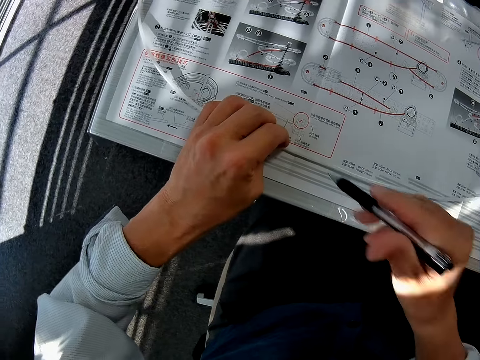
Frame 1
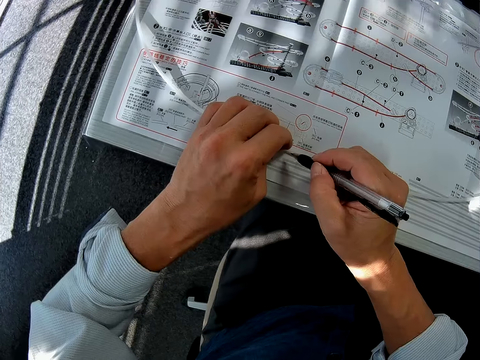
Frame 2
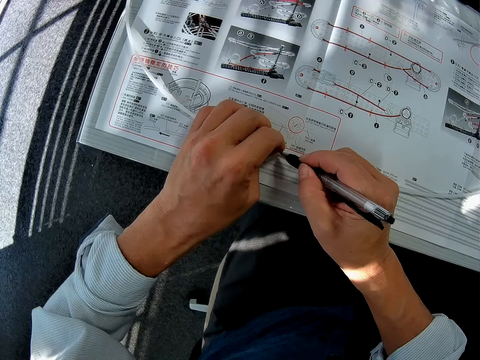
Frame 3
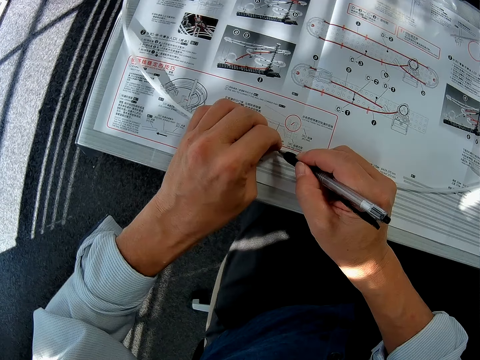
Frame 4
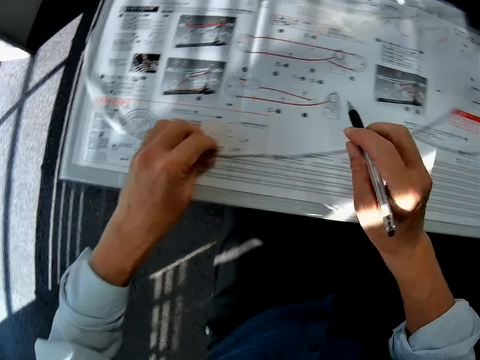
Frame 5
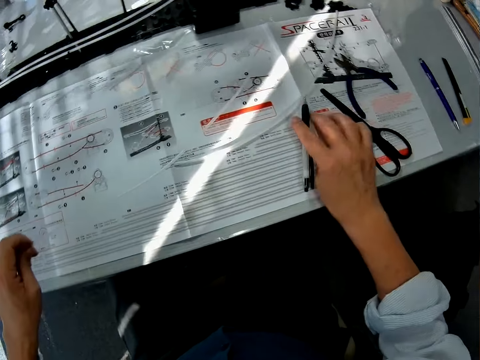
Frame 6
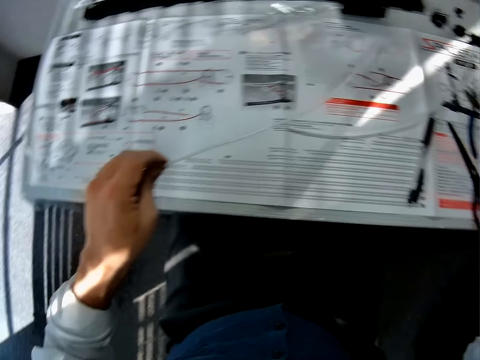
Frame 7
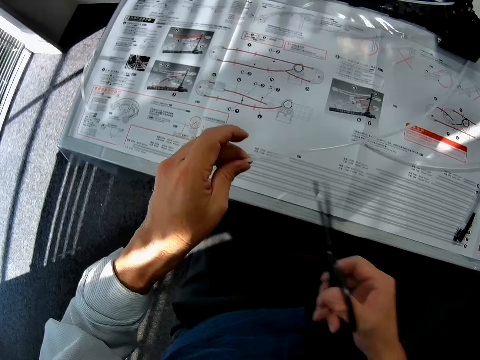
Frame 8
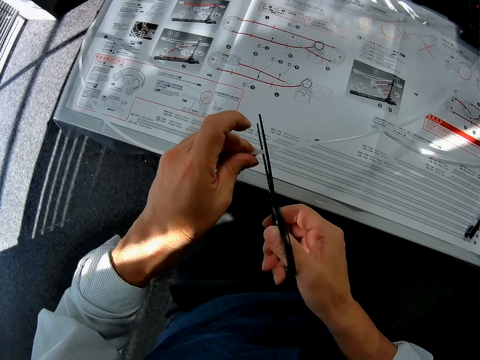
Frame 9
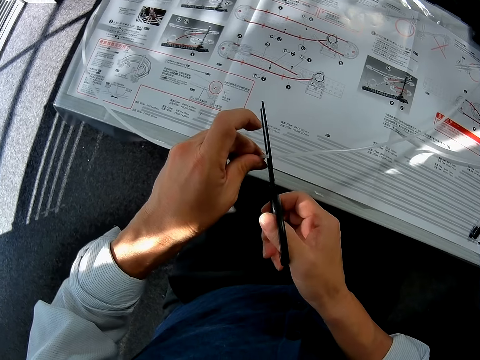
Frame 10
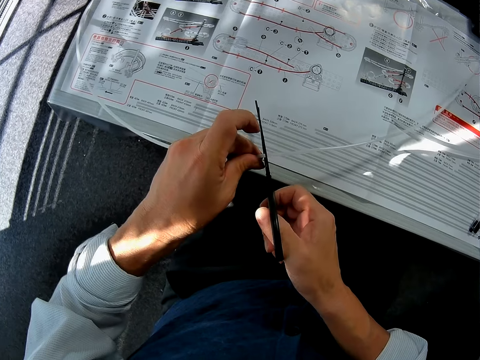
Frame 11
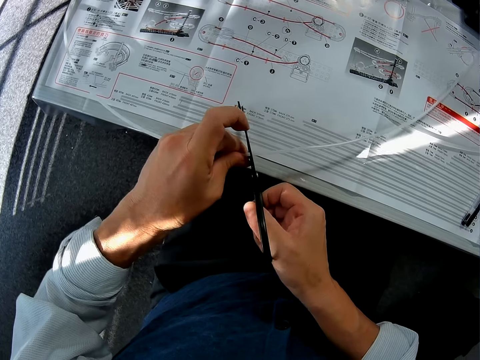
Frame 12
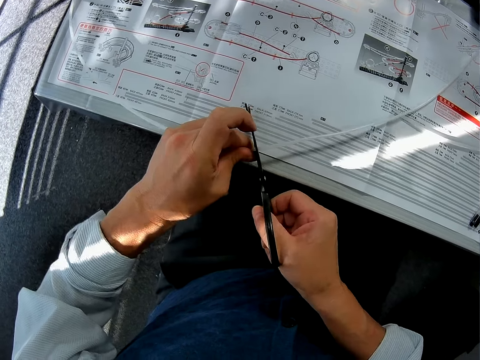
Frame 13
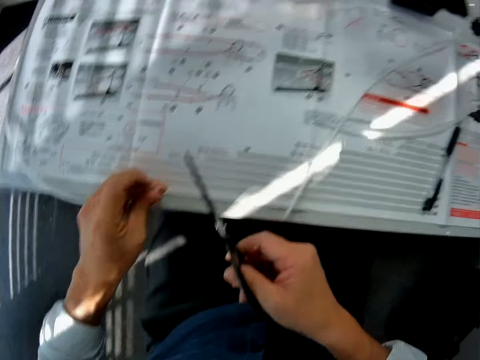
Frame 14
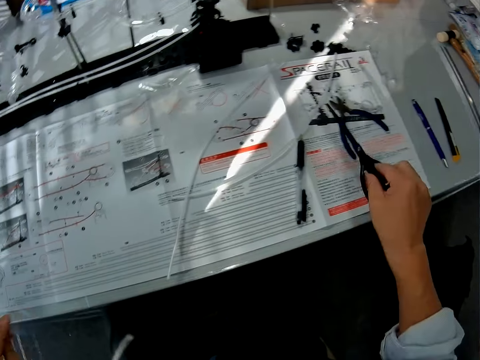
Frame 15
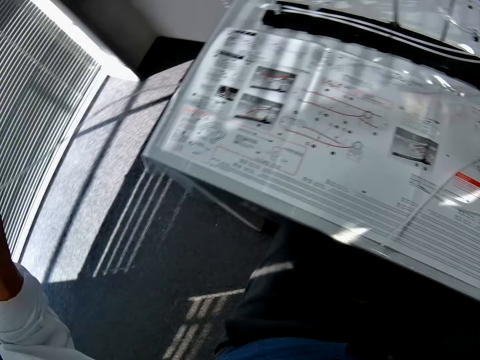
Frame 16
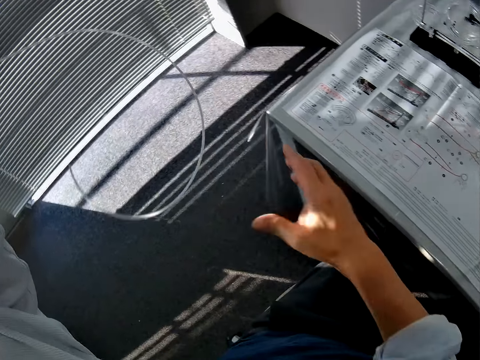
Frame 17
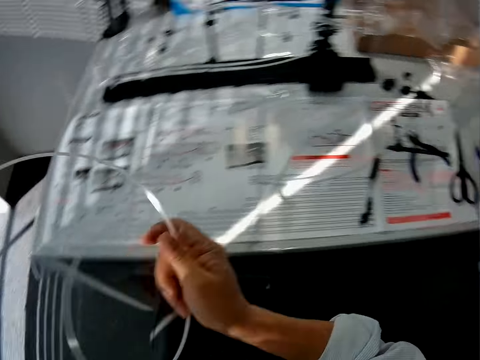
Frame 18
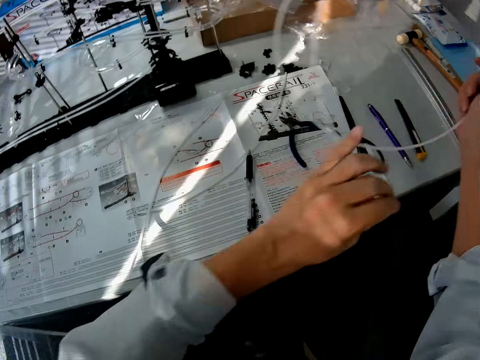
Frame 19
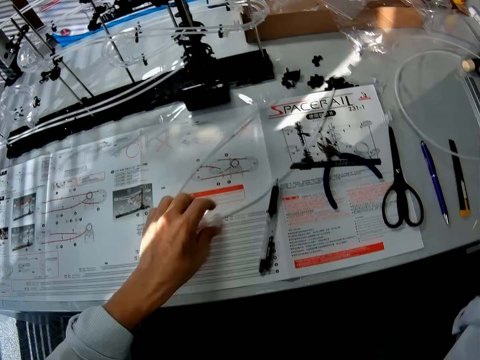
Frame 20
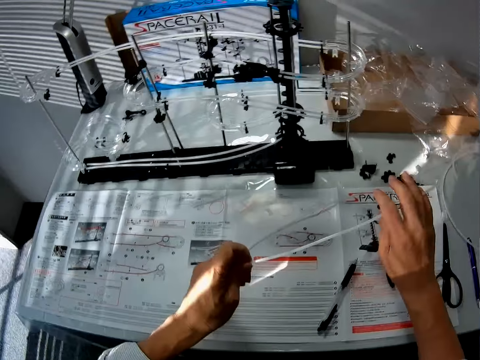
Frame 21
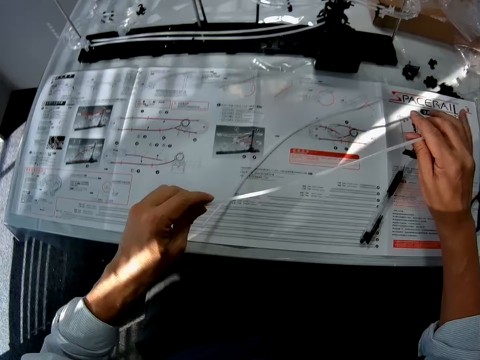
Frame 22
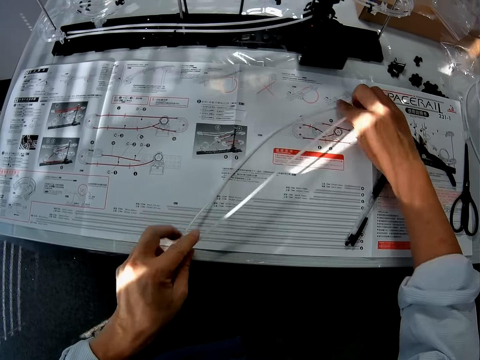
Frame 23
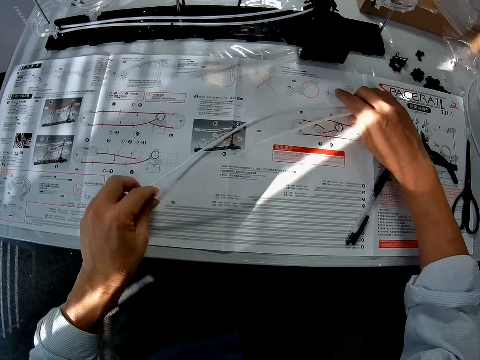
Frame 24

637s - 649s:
The camera wearer marks the pipe with a pen. They put the pen down. They pick up scissors. They cut the standard rail with the scissors. They drop the scissors. They drop the pipe on the table.

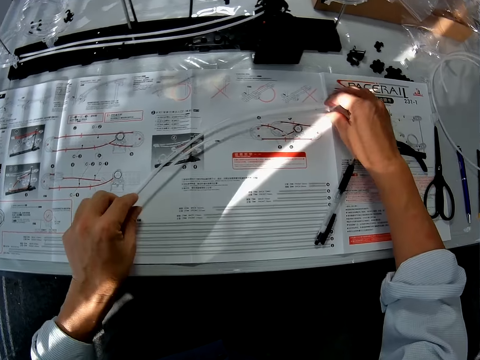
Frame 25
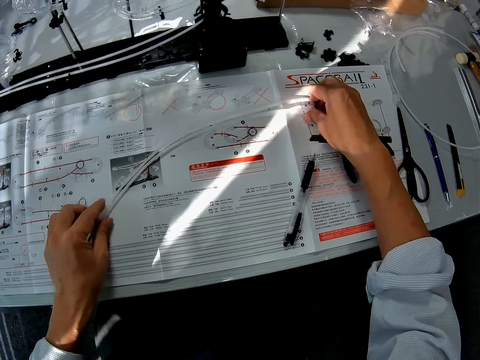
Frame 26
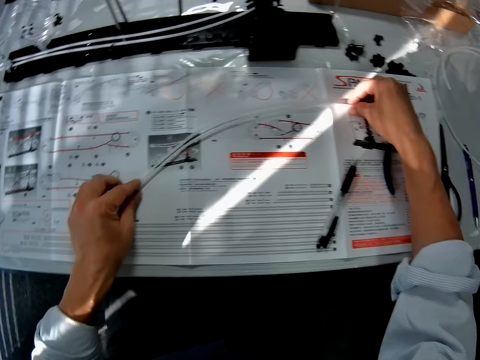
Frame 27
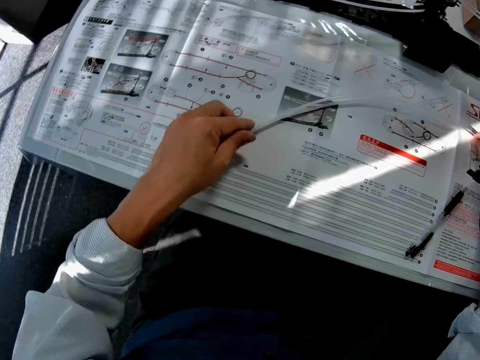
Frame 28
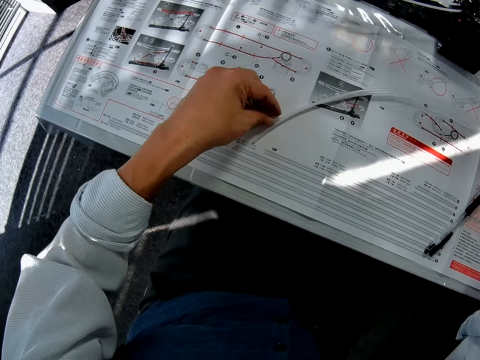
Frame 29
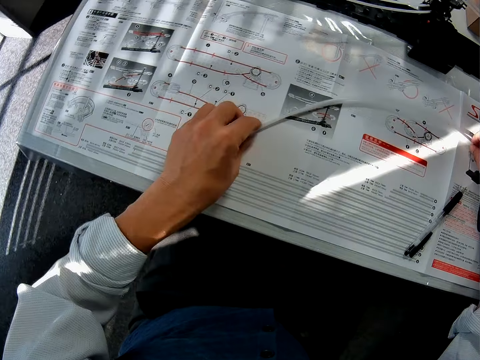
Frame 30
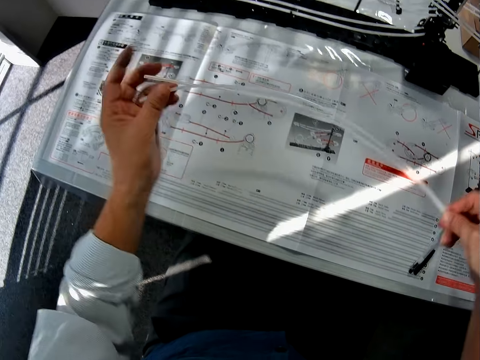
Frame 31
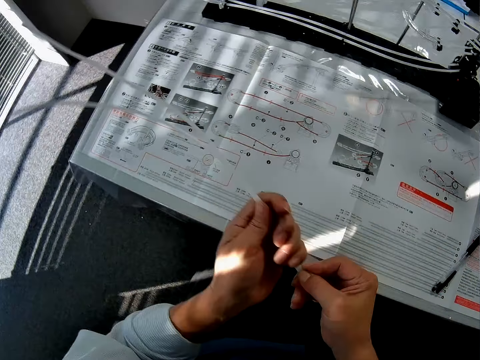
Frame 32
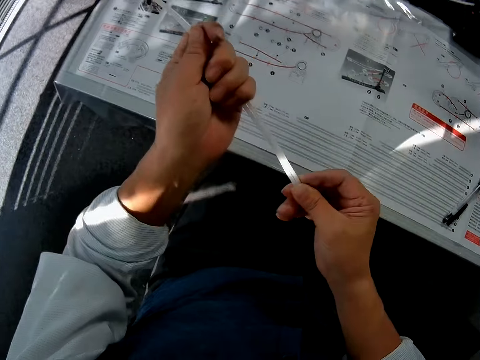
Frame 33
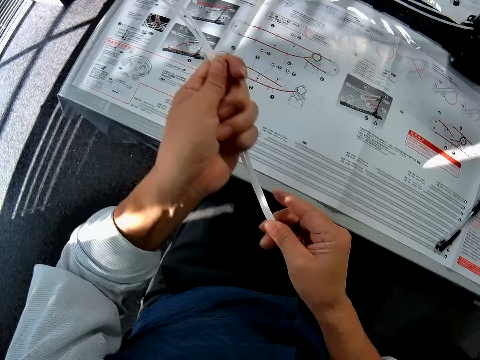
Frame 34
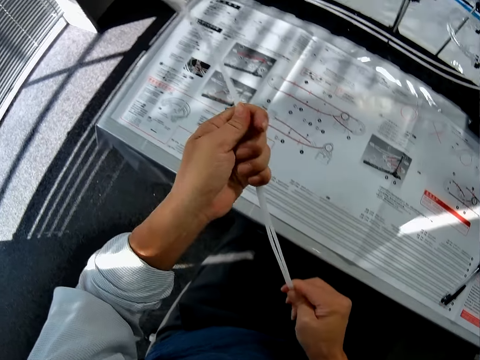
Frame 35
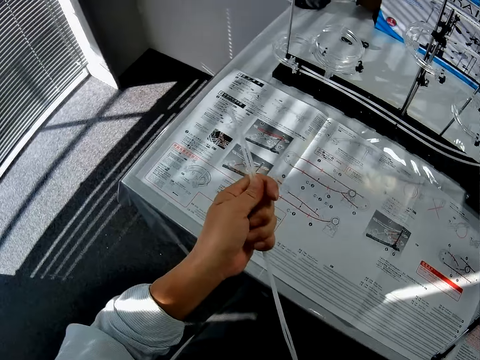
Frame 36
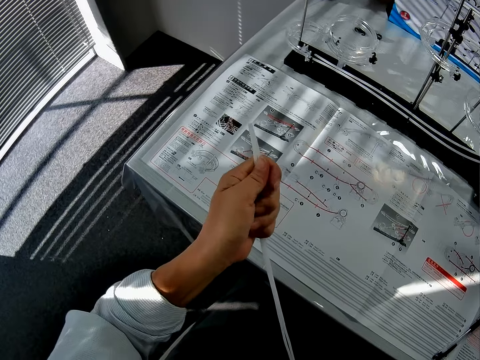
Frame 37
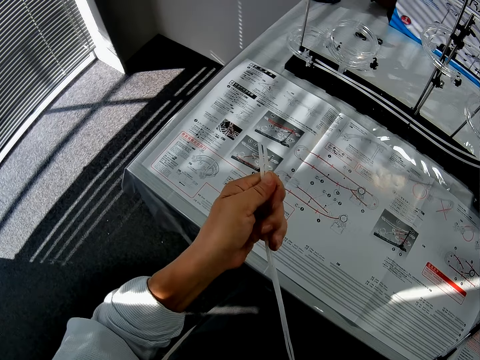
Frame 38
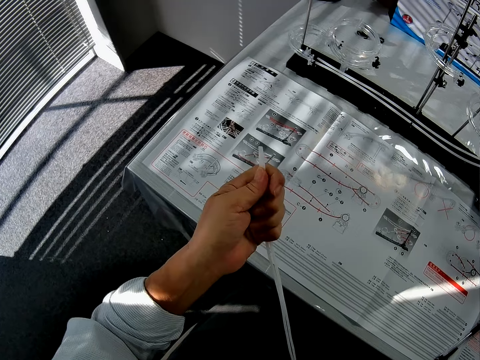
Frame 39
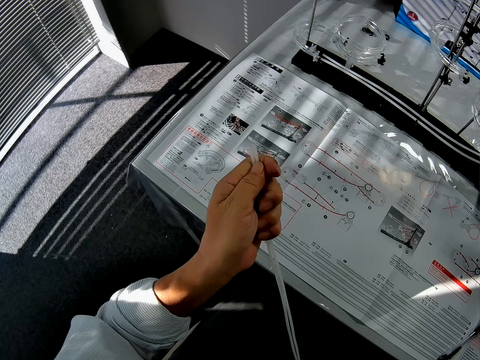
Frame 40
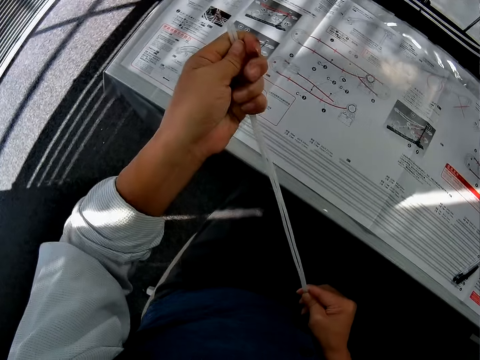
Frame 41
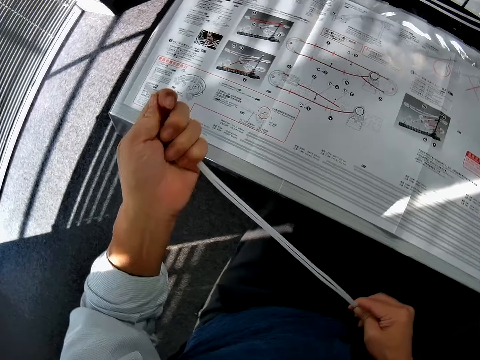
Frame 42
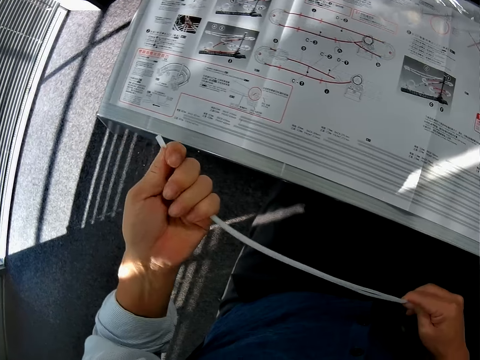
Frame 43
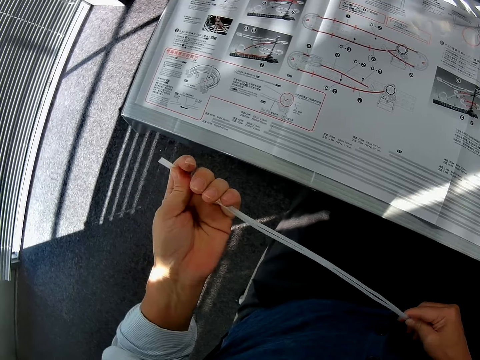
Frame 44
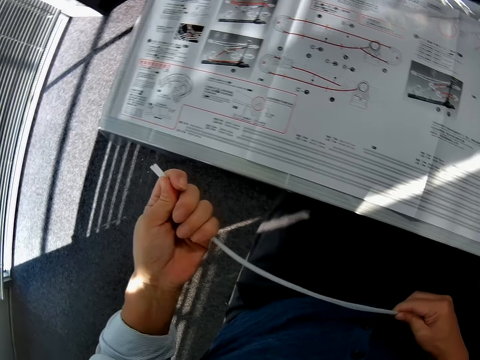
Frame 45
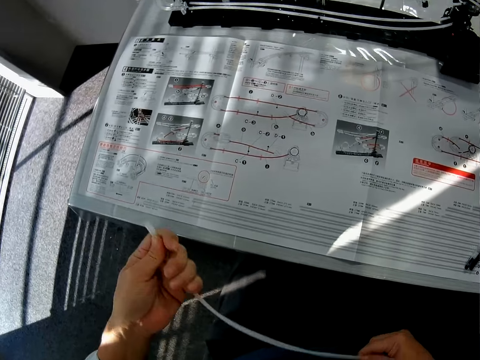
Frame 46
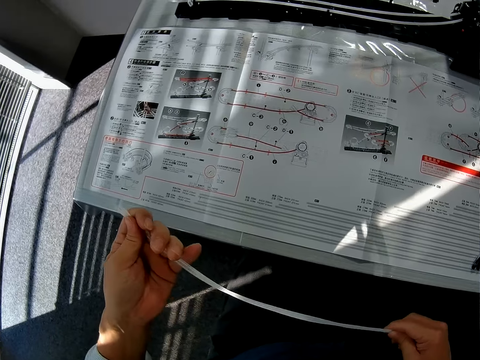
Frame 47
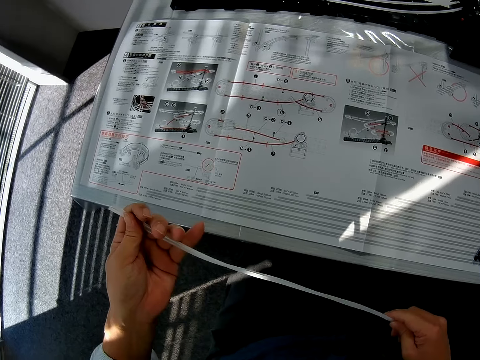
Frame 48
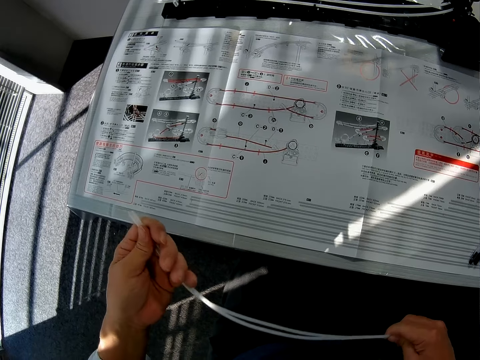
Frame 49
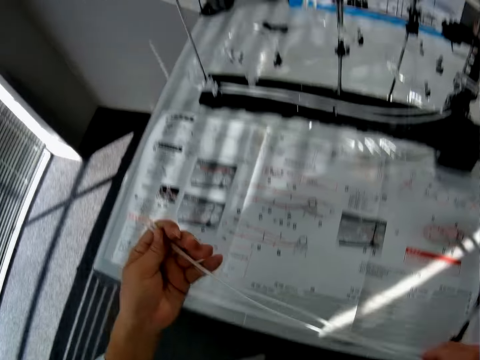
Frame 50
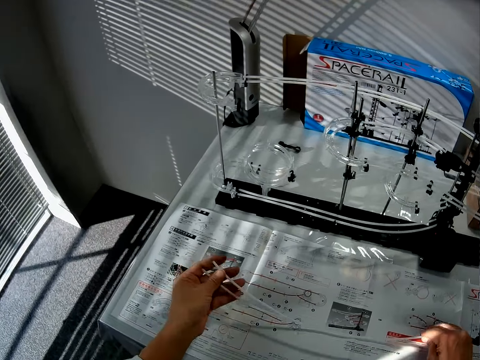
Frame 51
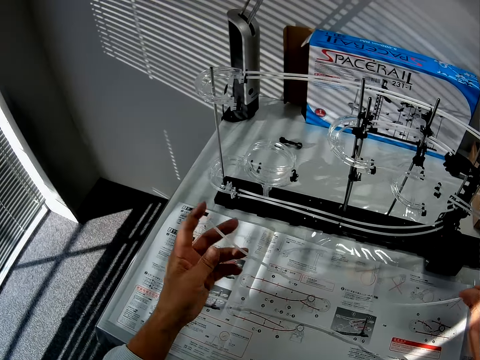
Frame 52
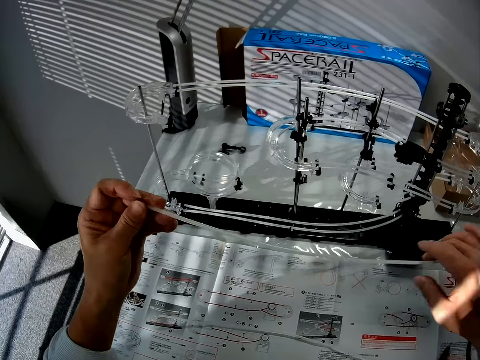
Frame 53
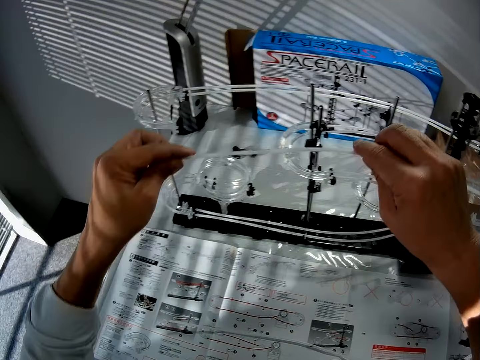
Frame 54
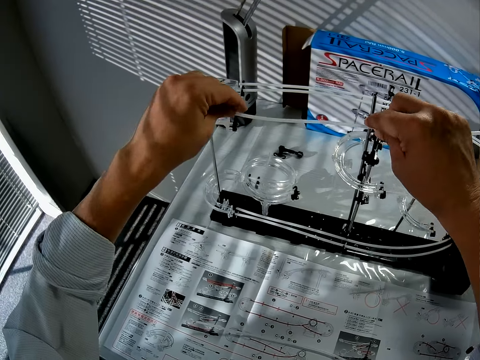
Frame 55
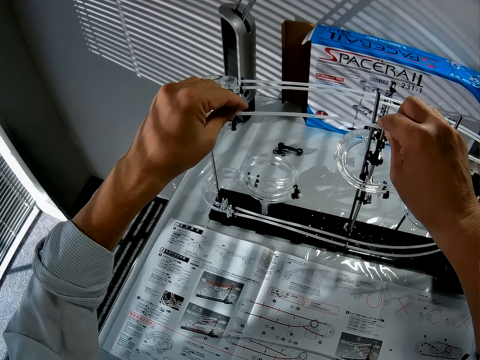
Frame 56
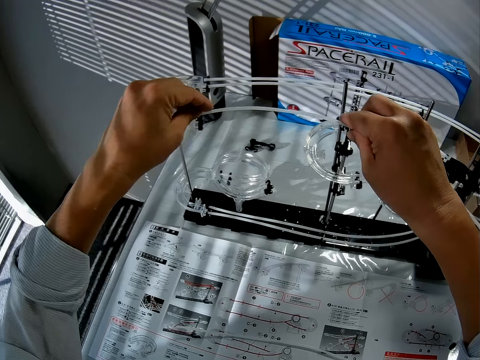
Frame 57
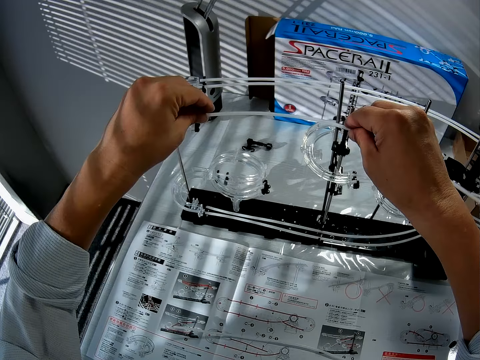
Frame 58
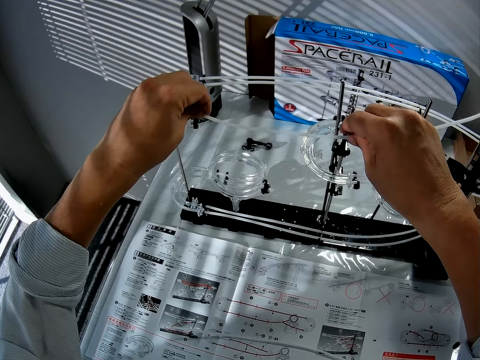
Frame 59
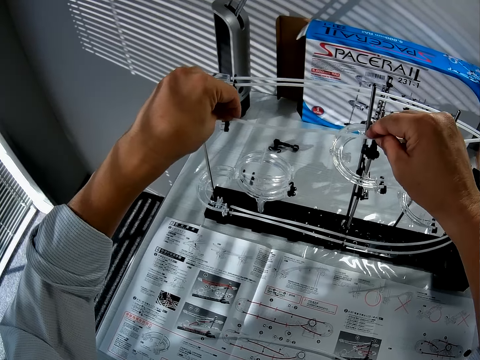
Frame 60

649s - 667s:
The camera wearer lines the standard rail. They pick up the pipe from the table. They attach the standard rail to the space rail with the fork part.
